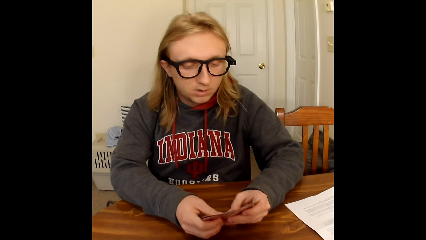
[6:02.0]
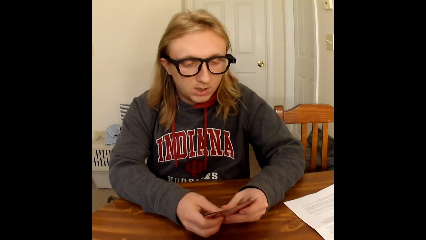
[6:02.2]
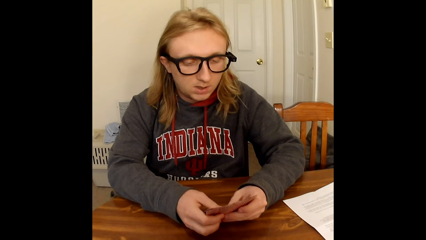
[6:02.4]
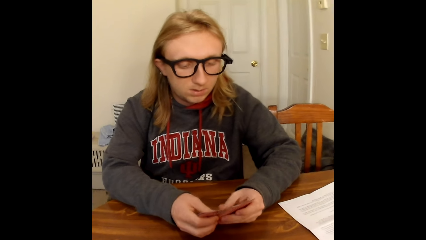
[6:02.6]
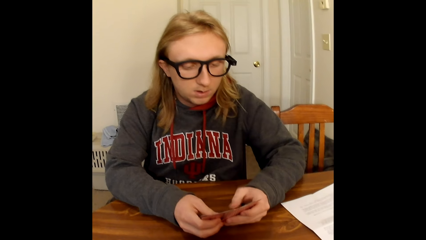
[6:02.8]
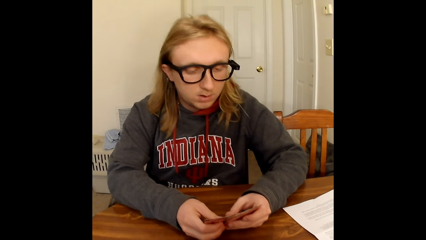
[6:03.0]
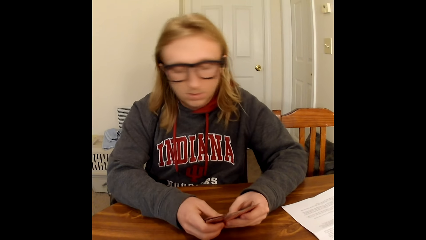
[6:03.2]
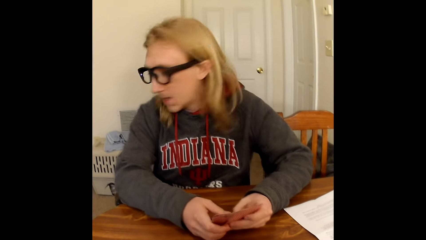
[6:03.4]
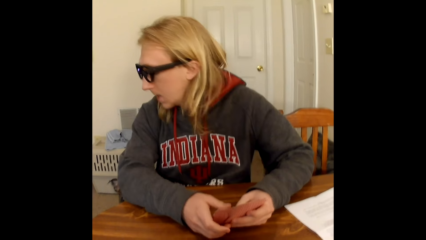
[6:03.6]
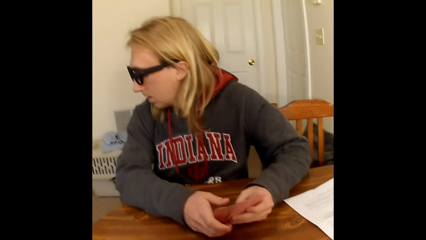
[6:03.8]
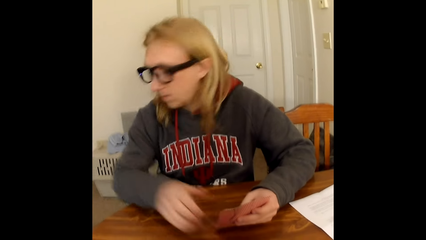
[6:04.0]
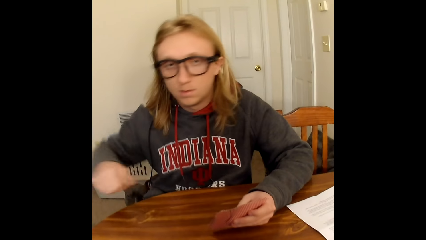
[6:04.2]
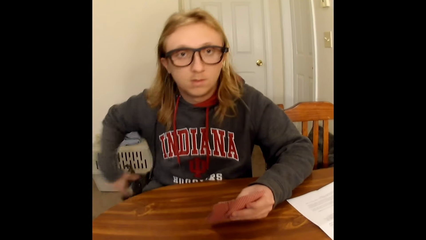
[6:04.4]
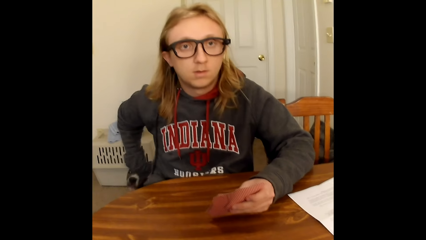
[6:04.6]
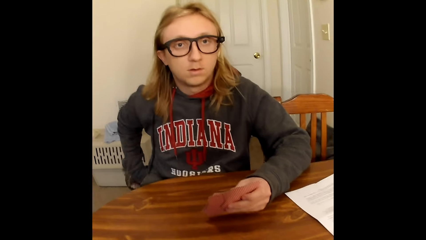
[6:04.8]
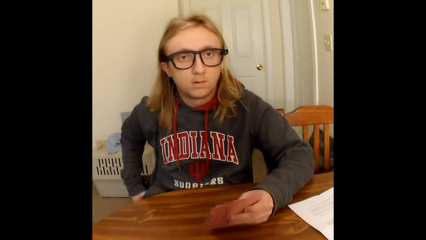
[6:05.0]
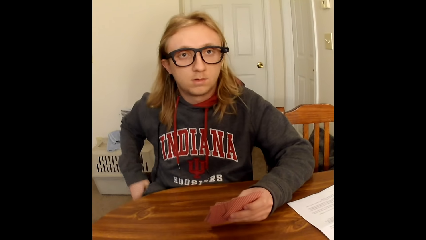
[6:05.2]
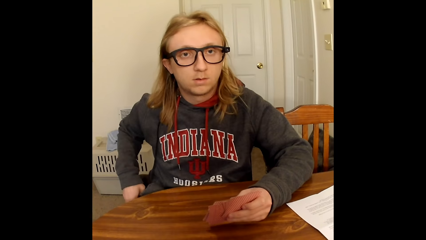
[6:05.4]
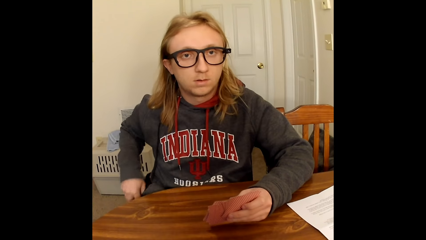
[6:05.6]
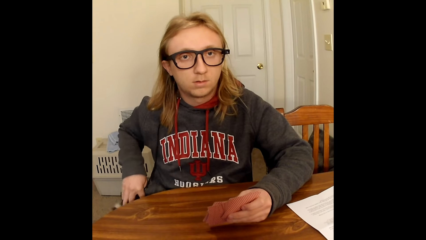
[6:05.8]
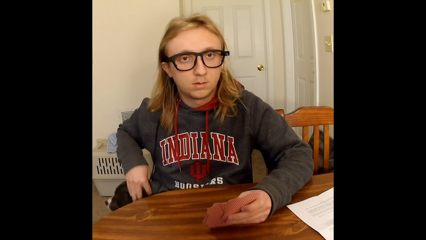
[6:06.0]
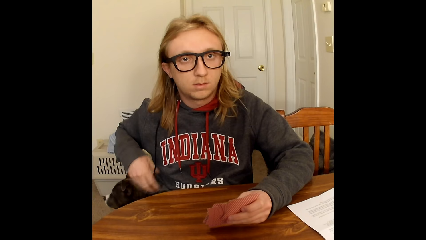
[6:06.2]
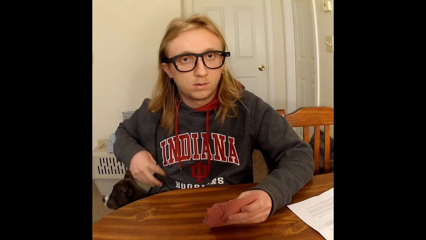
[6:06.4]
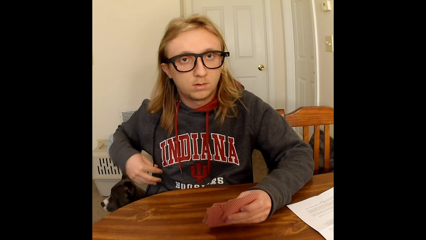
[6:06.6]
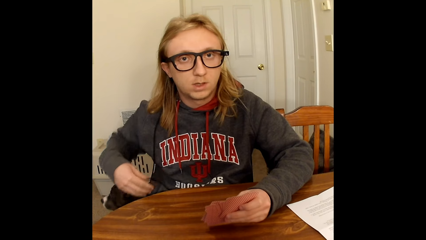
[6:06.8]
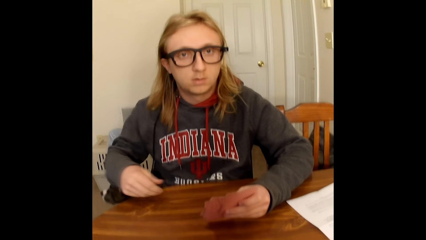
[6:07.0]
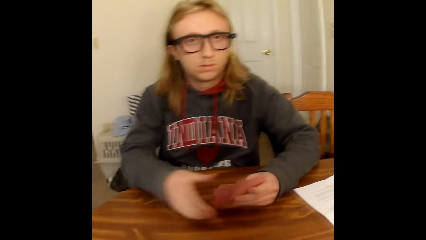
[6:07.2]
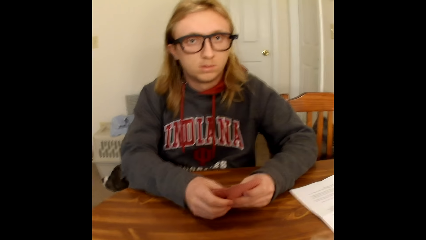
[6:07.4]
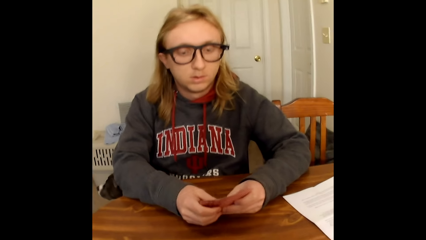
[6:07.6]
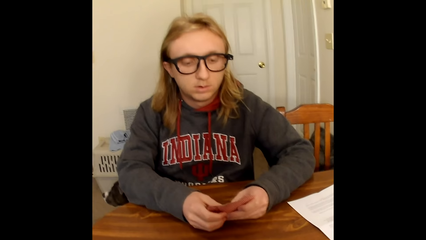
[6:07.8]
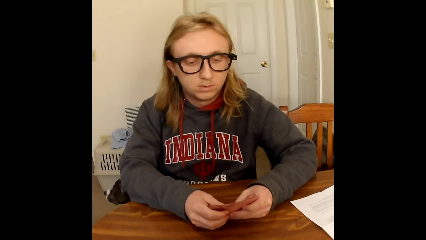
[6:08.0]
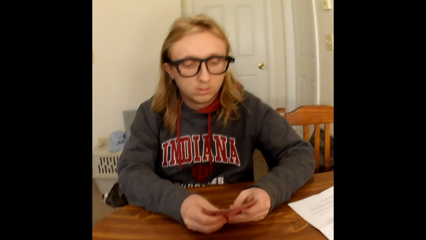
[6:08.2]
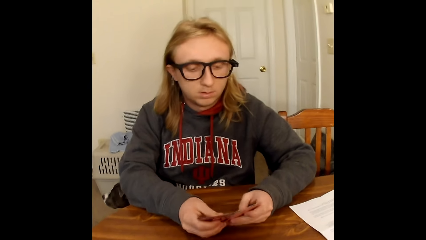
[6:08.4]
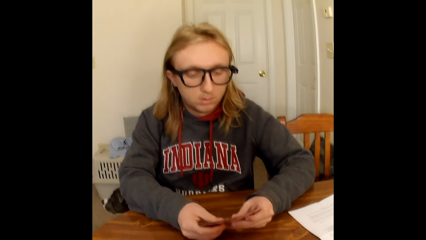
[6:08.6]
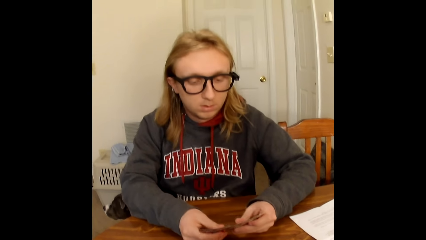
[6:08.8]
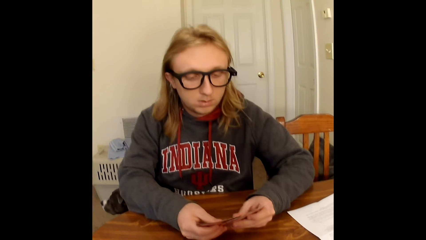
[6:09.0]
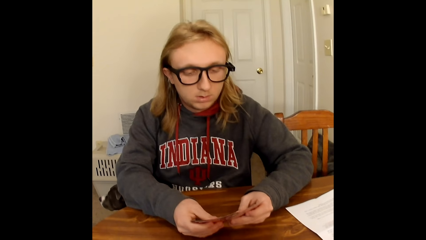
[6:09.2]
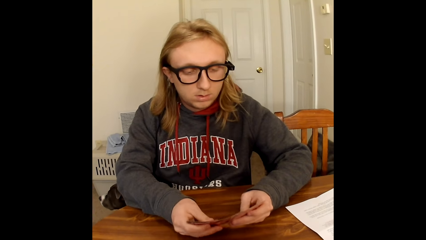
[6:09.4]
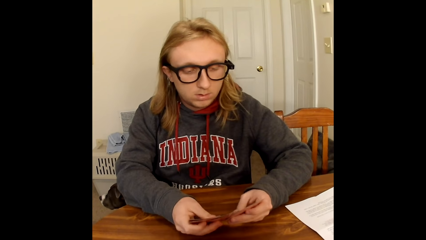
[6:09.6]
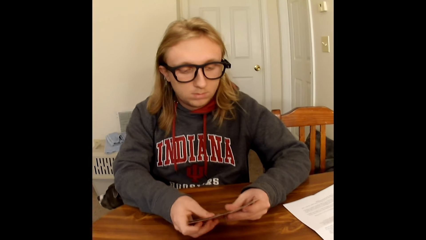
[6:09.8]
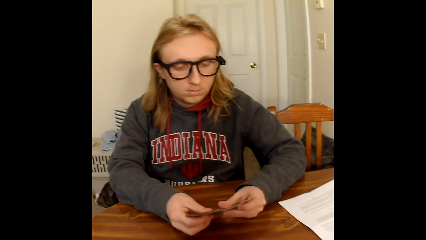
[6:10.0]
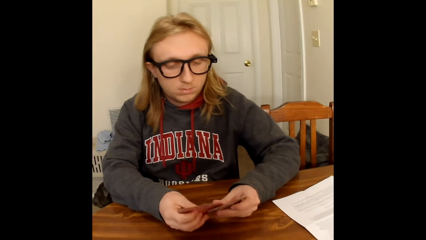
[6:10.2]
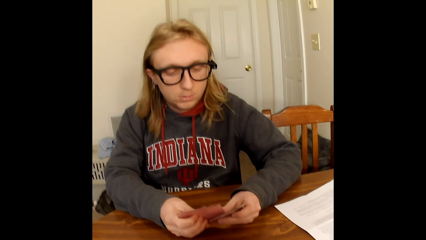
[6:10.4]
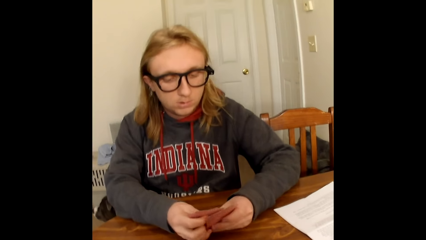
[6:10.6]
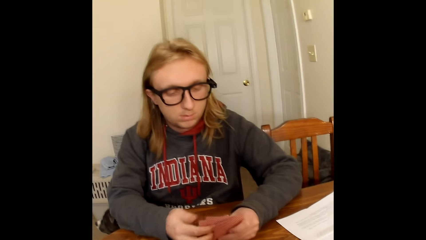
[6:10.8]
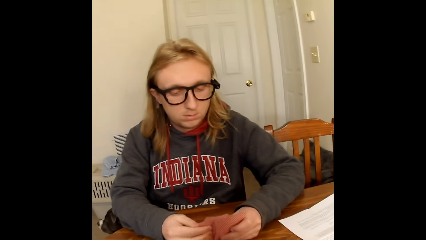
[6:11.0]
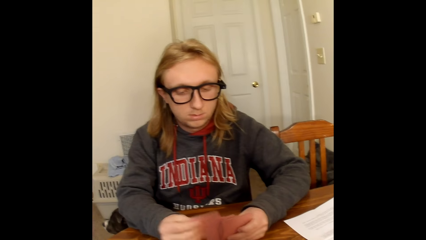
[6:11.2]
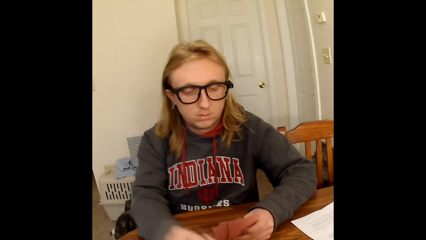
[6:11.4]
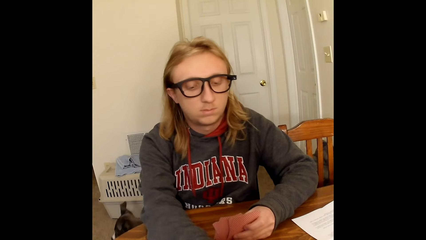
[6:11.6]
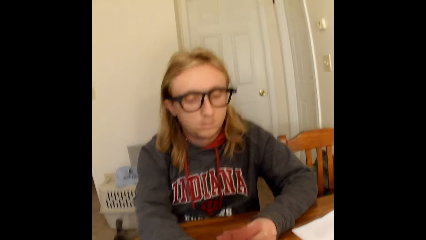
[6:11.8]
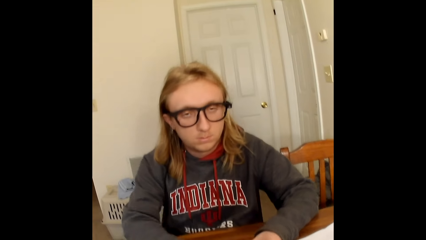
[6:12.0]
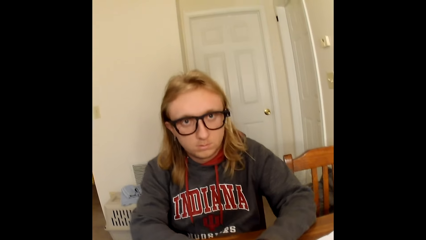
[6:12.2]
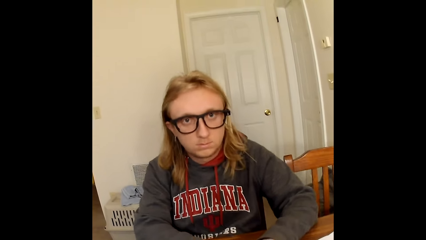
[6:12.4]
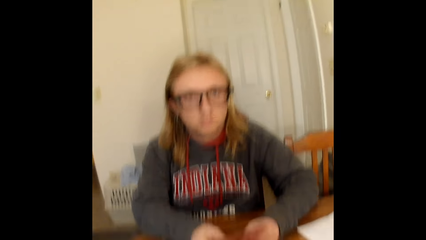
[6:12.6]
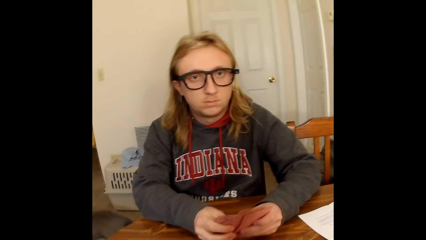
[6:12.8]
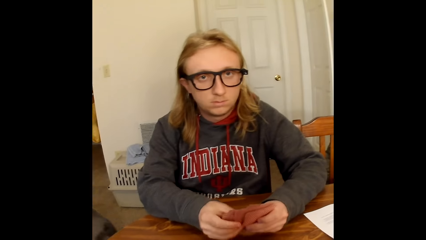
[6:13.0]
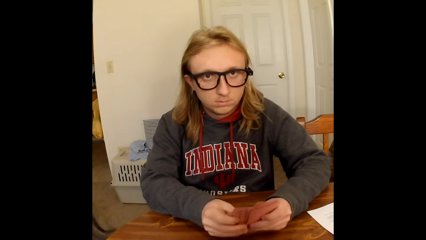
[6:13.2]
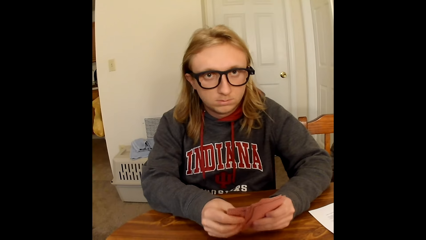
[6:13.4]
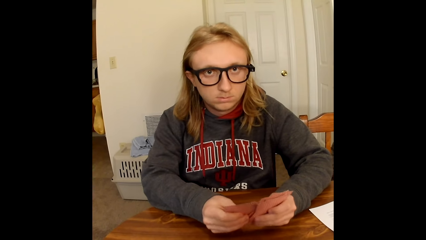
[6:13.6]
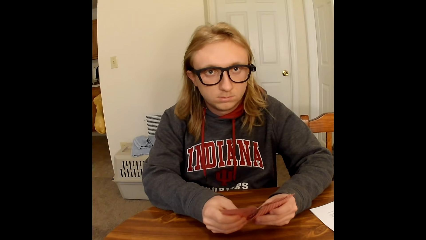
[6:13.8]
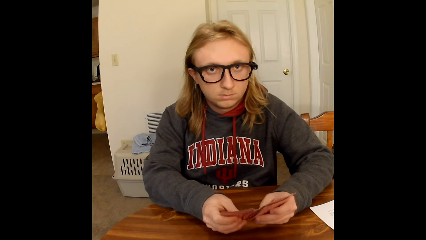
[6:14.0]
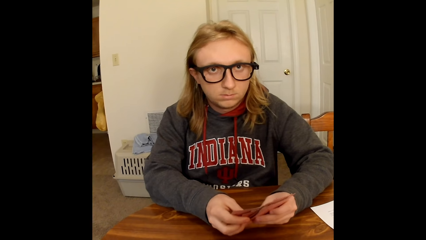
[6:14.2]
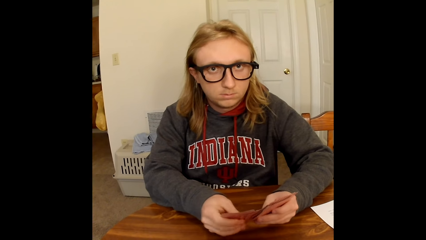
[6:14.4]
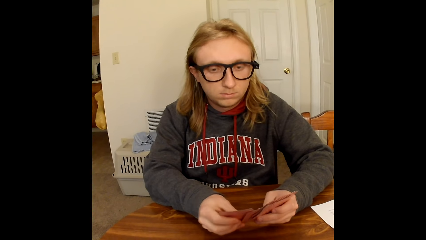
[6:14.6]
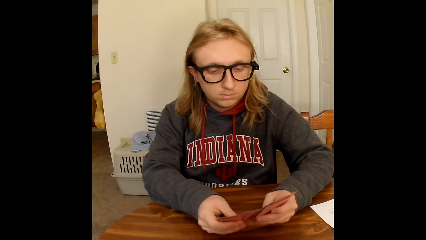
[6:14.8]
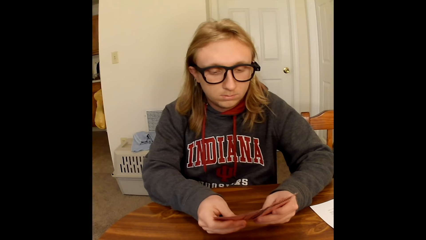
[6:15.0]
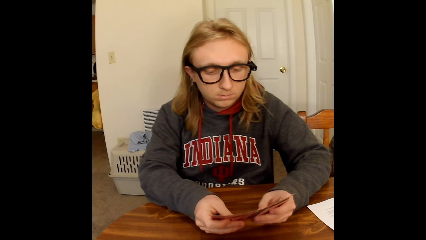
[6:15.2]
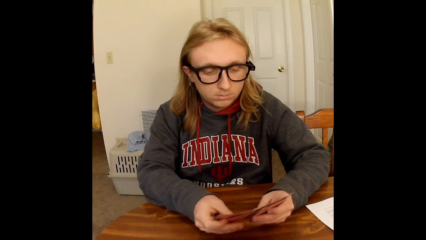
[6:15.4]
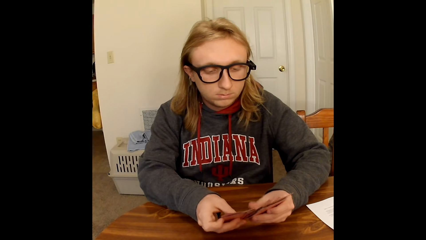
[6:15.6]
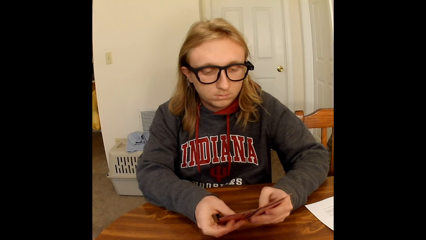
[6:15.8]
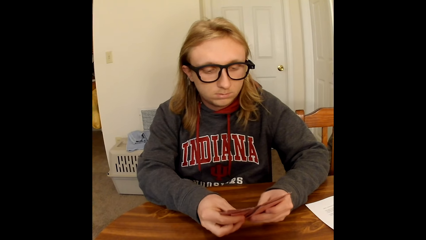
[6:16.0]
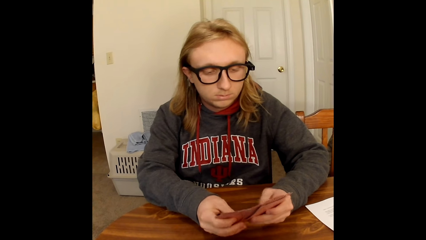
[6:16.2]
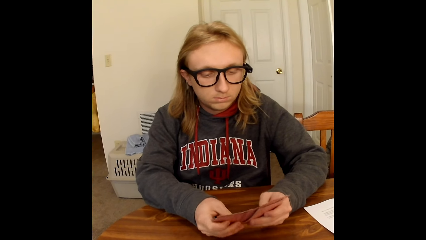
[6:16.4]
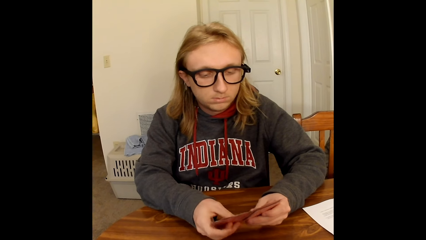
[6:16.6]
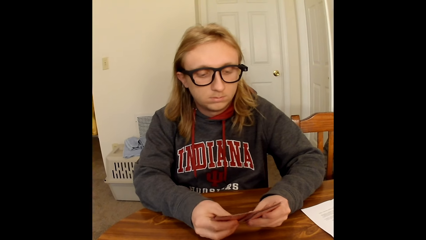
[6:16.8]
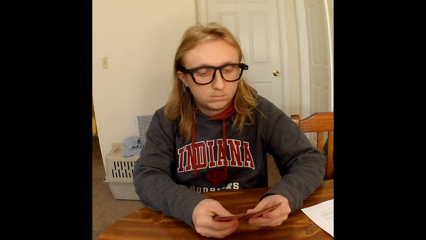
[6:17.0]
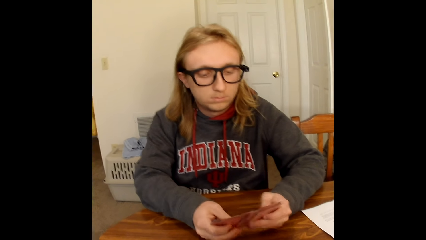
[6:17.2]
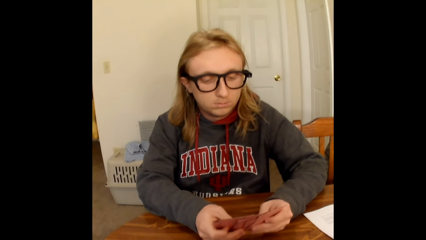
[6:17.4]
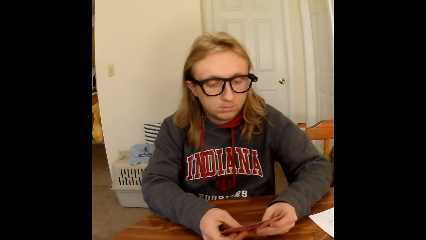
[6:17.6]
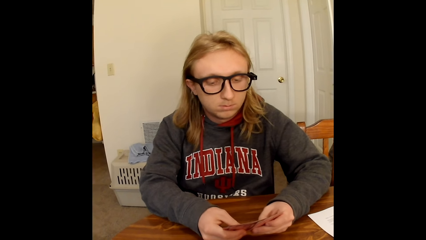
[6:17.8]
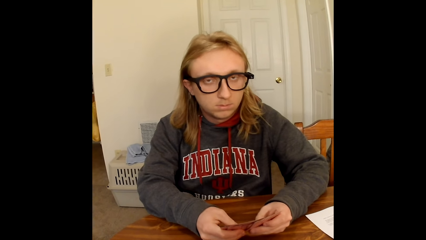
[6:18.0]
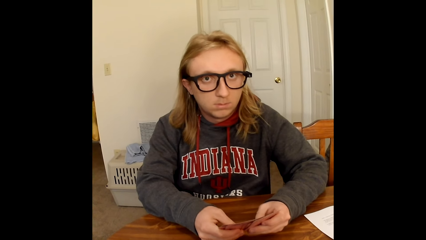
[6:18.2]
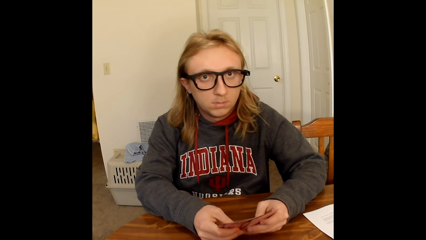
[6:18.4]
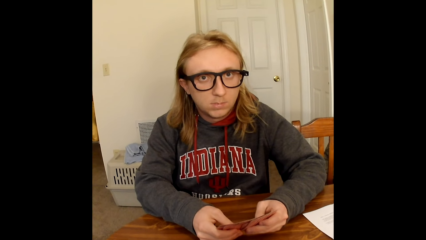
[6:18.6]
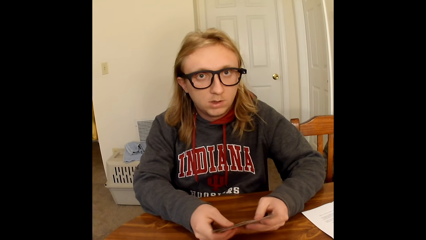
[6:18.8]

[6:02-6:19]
The man touches the hem of his sweater with his right hand. The camera wearer interacts with the man. The man holds the cards in his left hand with both hands and shuffles the cards in his hands with his thumbs. The man places a card on the table with his right hand and shuffles the cards in his hands with his thumbs.
